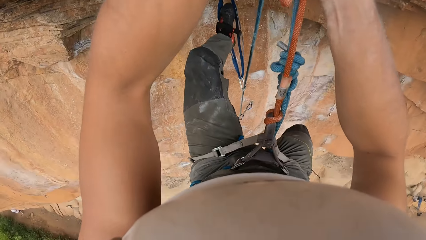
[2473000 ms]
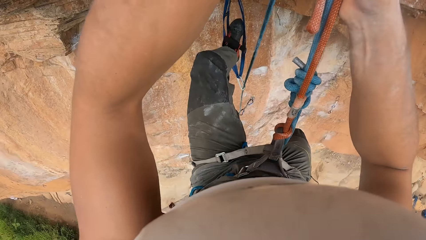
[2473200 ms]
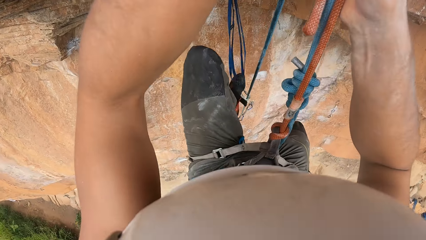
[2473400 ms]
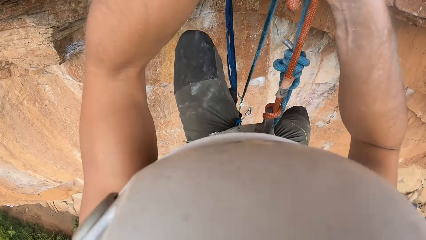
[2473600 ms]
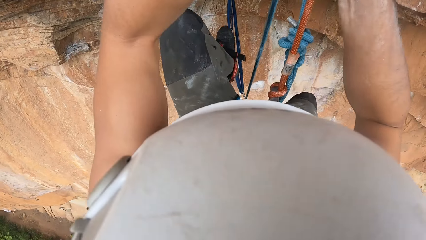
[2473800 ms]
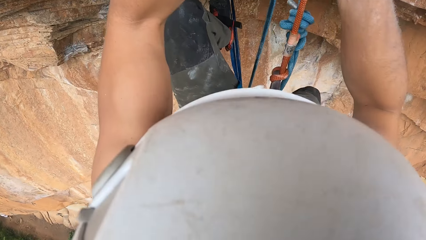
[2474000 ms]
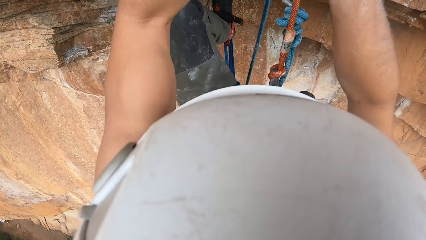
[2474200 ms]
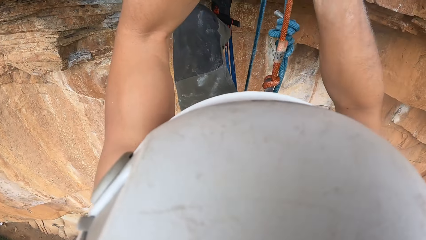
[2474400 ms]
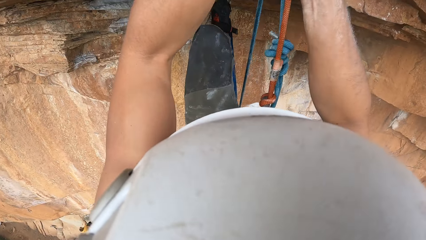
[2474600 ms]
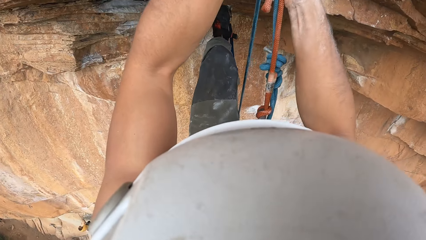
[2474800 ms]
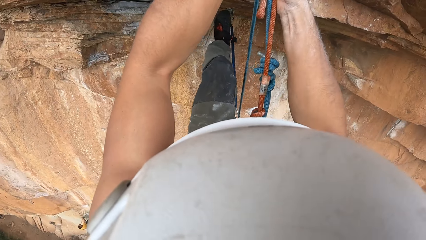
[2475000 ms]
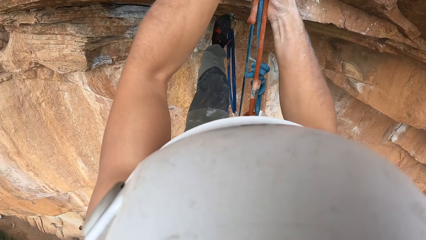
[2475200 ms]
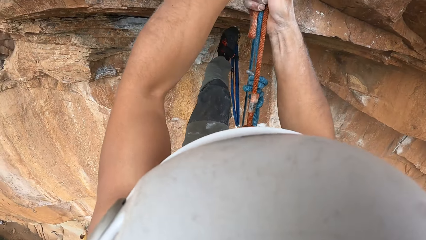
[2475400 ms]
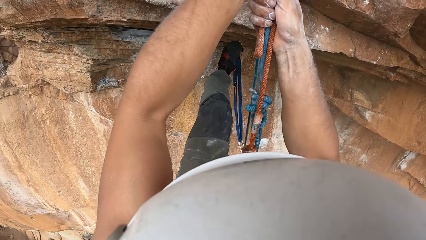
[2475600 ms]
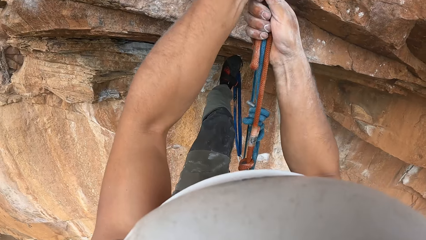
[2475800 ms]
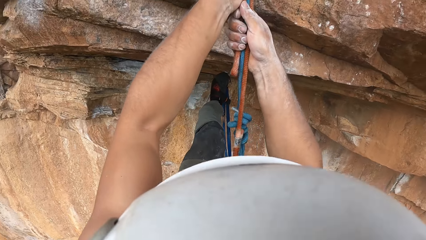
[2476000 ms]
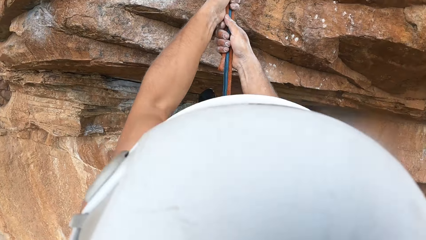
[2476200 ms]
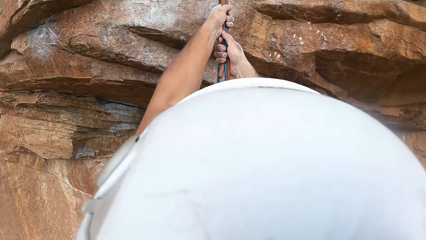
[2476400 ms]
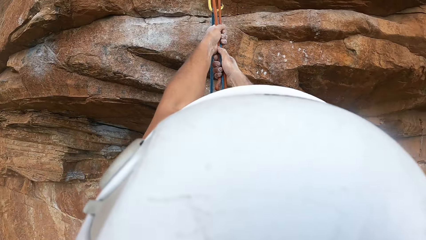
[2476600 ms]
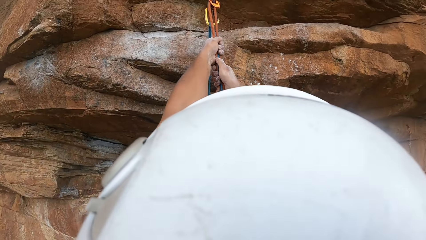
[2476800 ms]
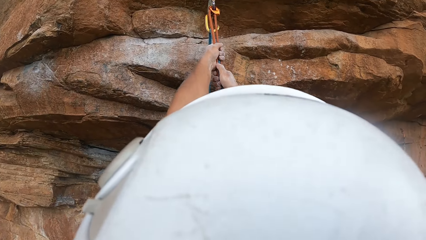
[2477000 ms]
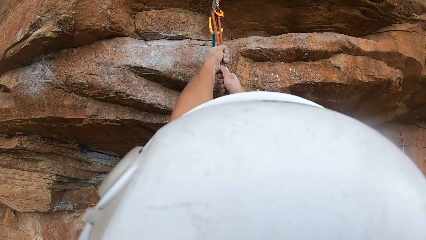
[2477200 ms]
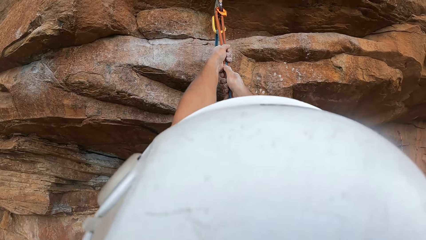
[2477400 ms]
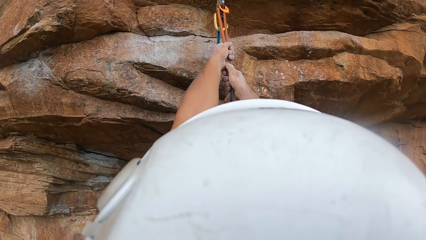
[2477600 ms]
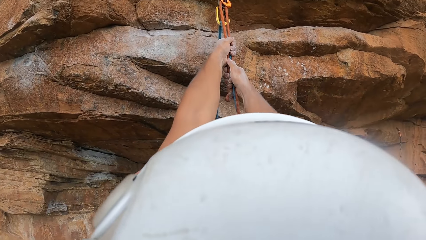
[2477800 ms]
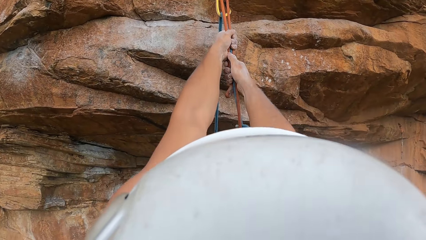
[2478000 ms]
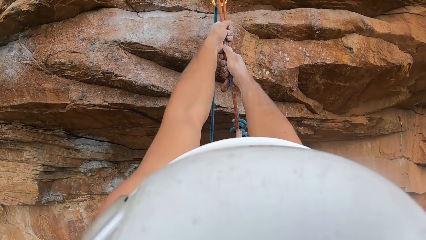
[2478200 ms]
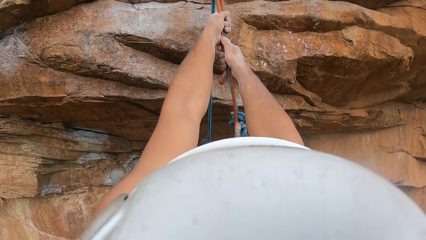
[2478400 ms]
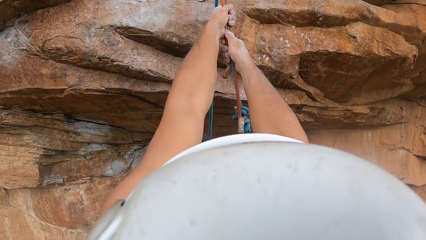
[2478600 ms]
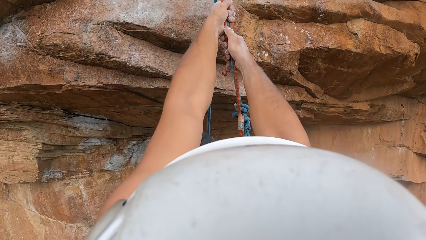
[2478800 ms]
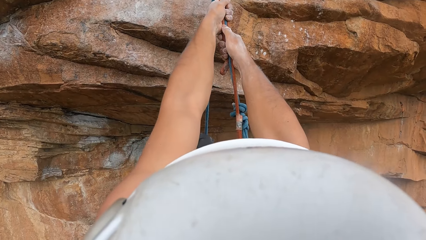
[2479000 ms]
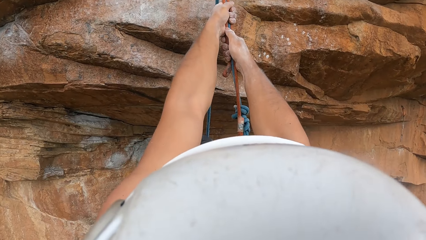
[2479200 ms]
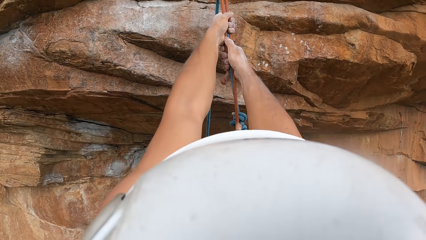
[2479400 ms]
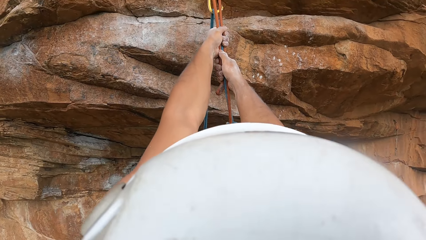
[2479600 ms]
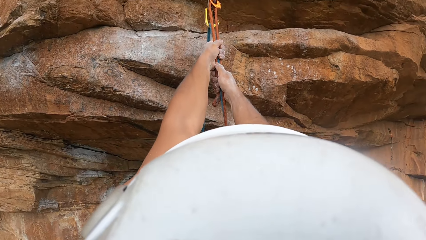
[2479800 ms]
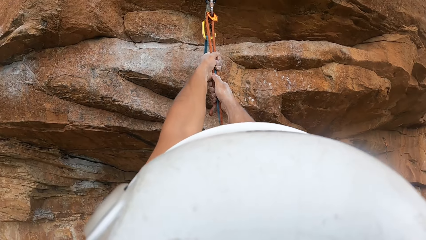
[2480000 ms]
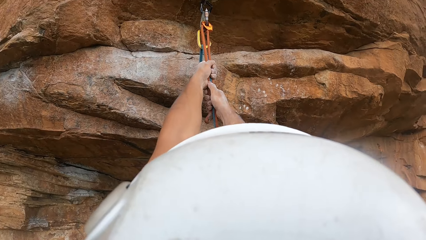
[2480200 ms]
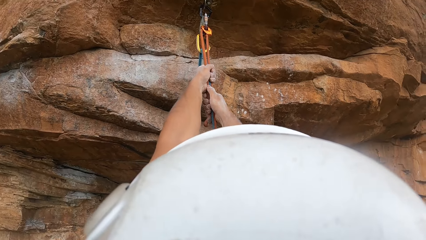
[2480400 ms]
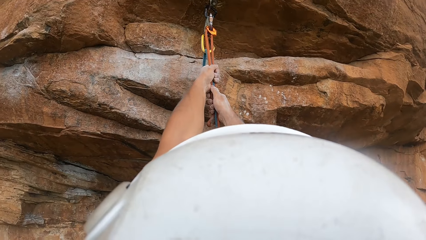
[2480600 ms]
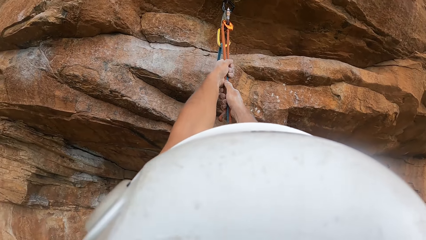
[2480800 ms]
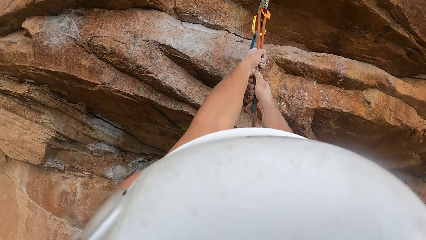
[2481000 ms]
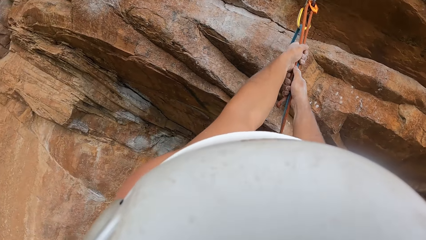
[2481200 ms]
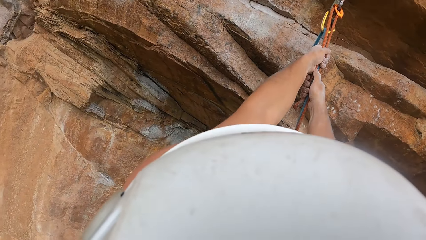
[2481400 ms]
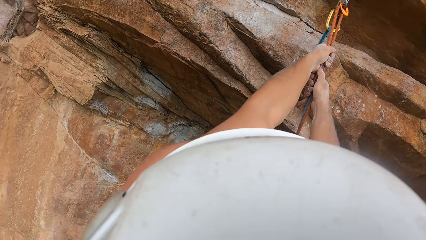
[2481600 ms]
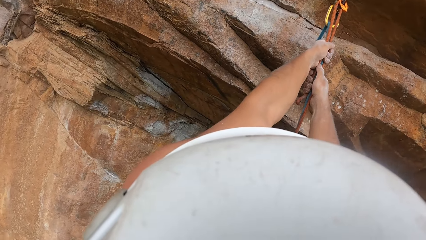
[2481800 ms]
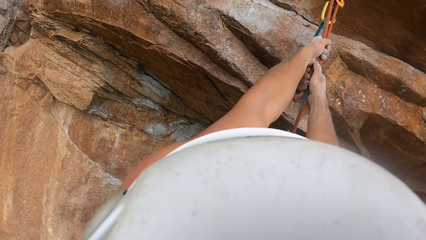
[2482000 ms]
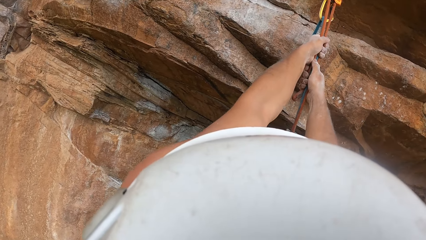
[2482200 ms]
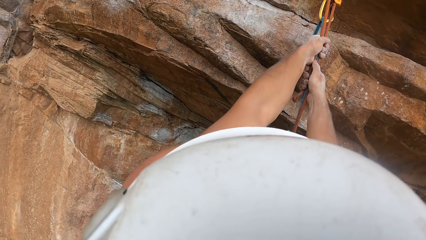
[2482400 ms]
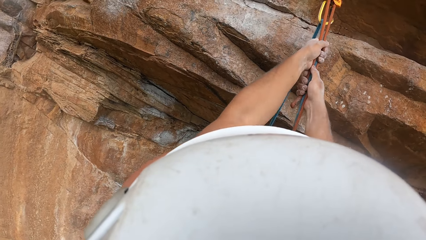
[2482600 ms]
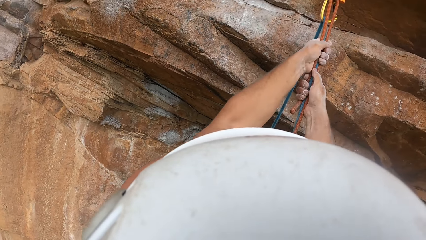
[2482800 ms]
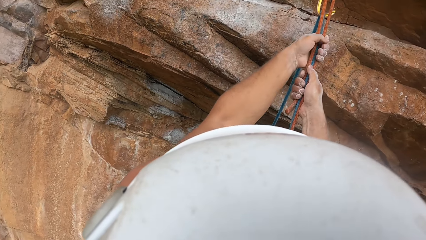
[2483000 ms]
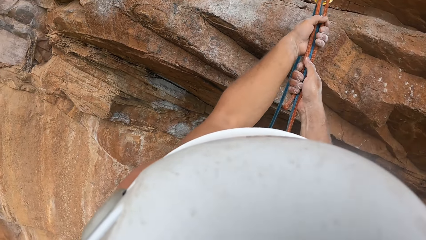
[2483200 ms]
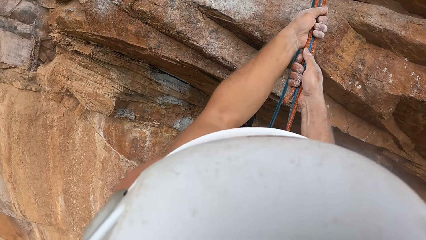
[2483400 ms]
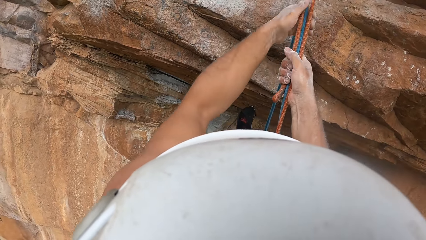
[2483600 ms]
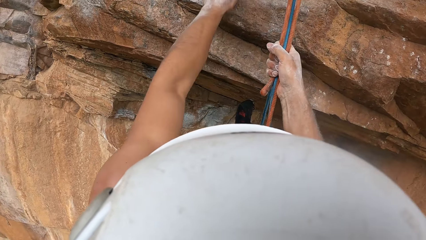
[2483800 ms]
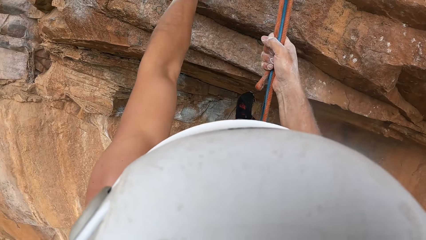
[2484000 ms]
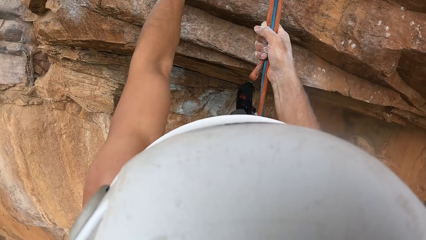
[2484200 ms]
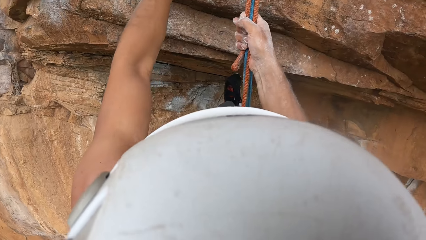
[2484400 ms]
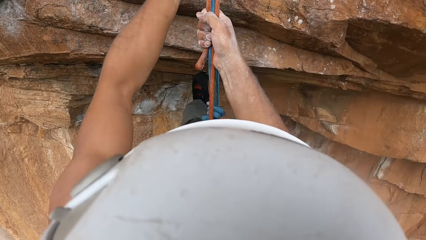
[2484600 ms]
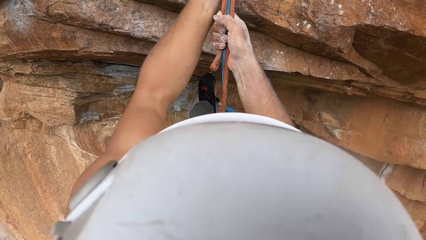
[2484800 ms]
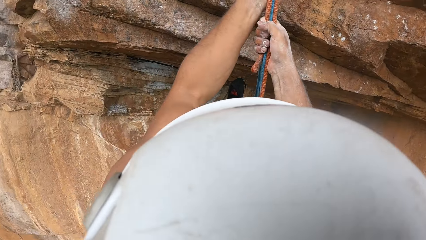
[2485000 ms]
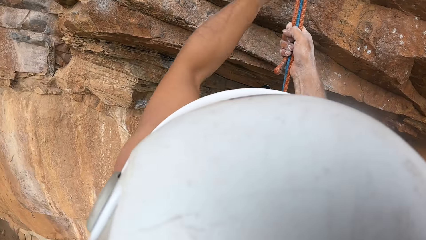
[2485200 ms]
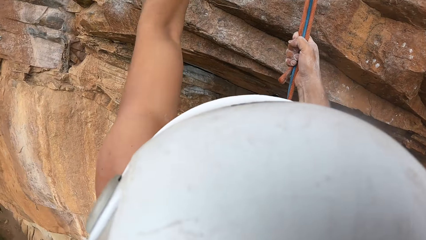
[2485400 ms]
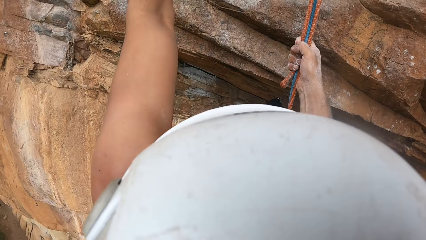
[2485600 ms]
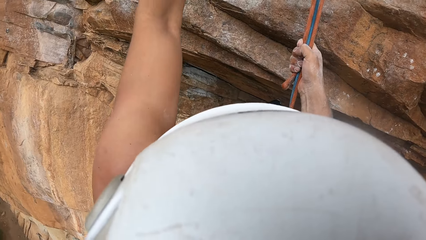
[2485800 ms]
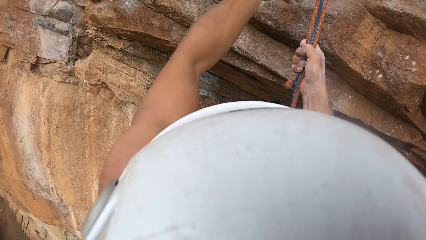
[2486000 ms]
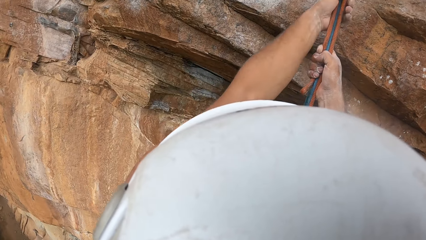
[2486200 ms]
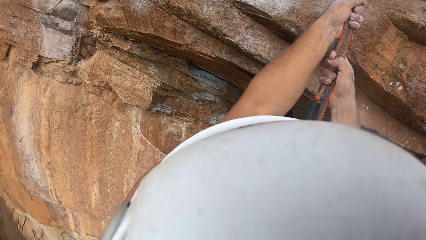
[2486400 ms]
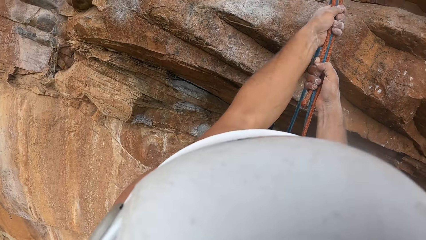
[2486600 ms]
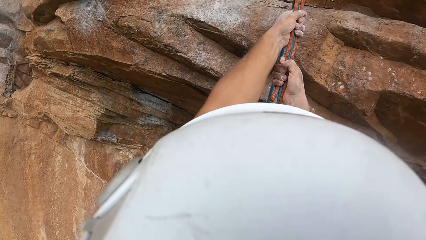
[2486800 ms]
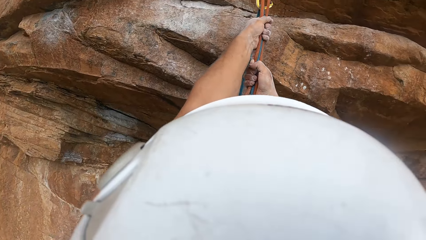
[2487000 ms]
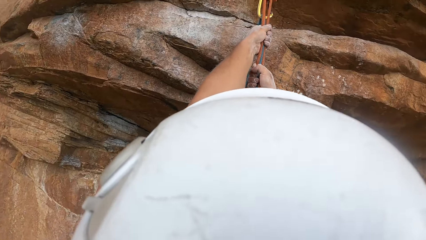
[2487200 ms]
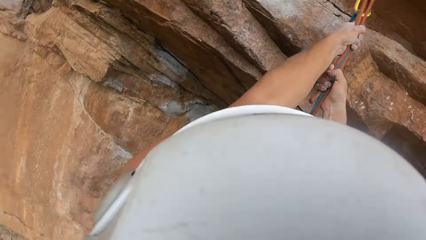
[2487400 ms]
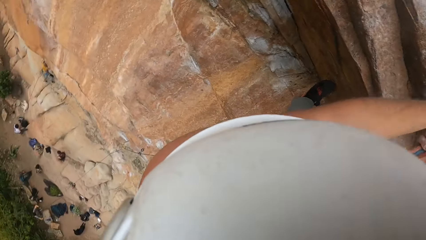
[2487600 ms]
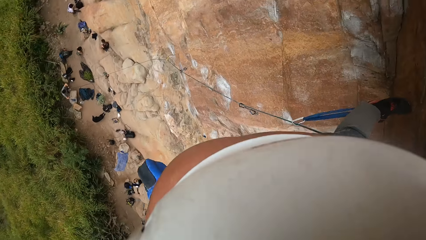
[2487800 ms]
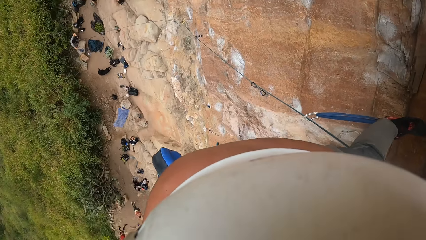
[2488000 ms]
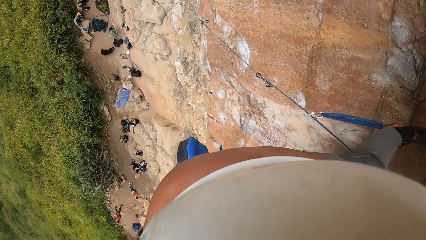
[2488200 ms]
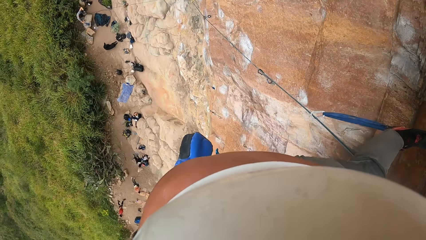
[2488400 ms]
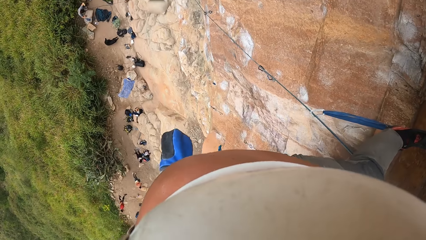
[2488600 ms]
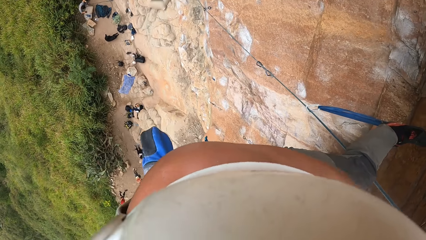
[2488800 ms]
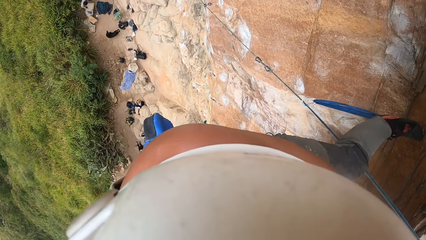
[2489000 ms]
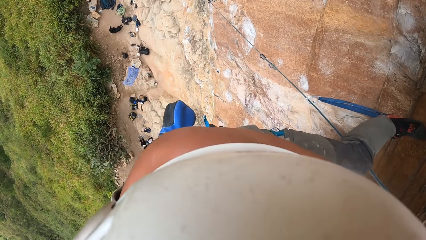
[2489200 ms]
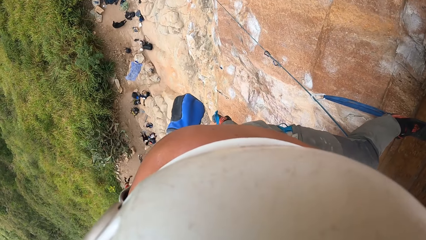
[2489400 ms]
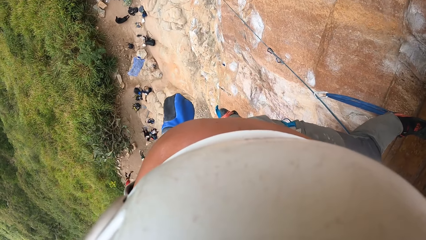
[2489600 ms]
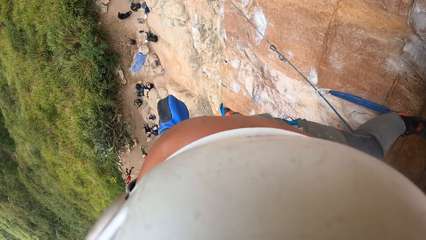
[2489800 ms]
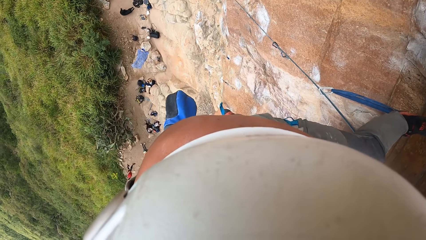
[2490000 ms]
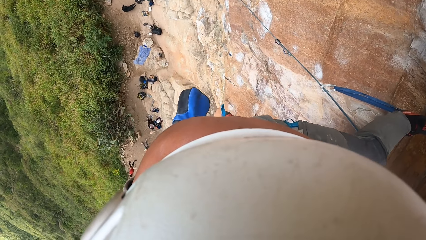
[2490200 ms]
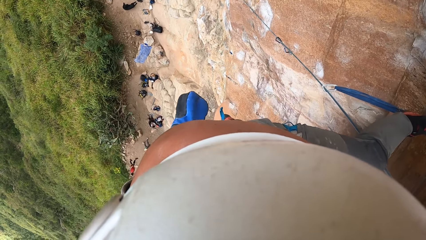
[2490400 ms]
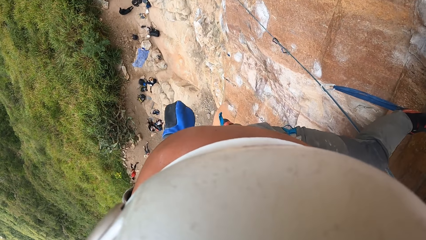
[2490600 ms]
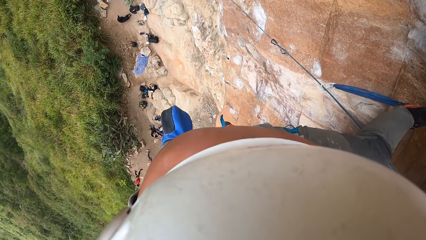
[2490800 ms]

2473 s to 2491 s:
The camera wearer moves around both feet. They move around the left foot. They look up. They hold the rope with both hands. They move around the left hand. They hold the rope with both hands. They stare around the mountain. They look down.
